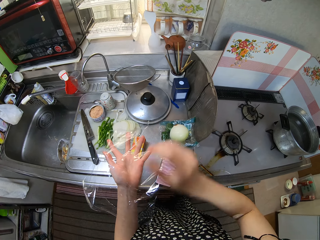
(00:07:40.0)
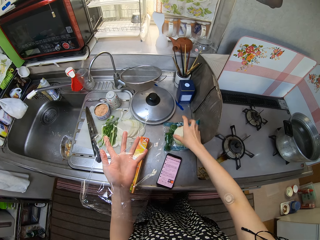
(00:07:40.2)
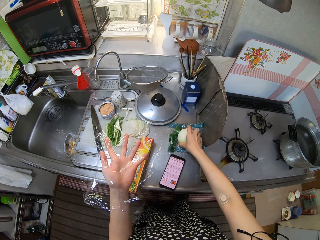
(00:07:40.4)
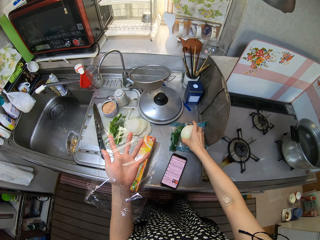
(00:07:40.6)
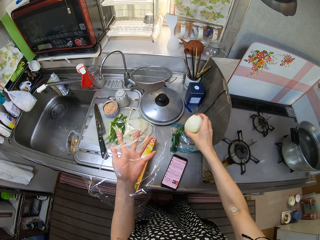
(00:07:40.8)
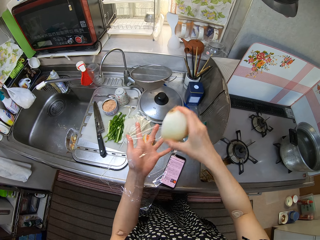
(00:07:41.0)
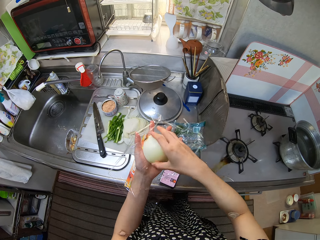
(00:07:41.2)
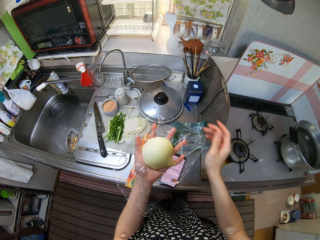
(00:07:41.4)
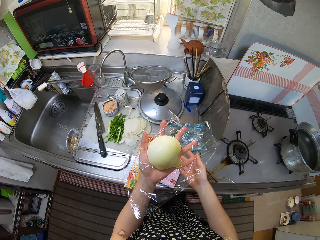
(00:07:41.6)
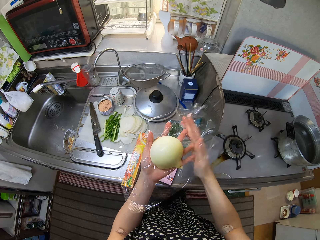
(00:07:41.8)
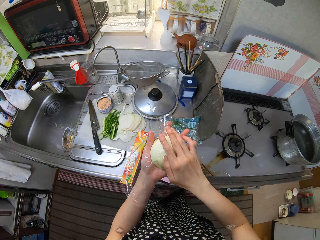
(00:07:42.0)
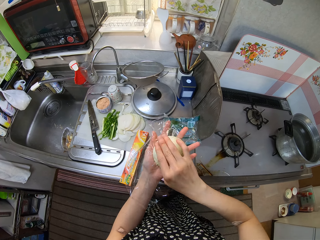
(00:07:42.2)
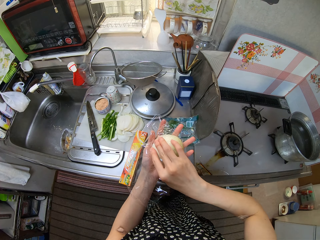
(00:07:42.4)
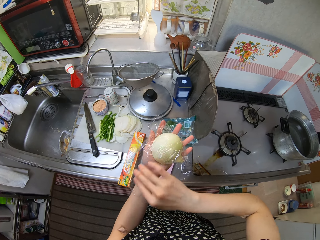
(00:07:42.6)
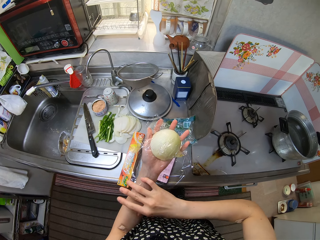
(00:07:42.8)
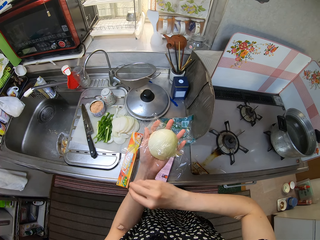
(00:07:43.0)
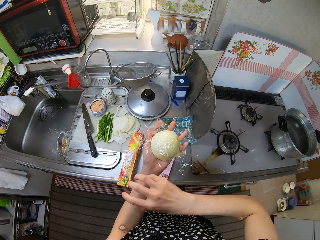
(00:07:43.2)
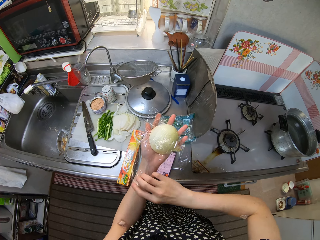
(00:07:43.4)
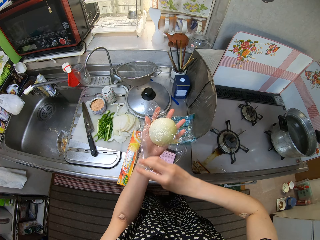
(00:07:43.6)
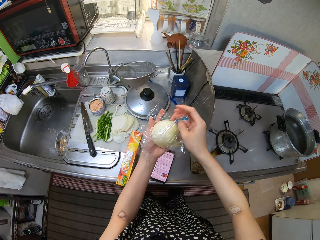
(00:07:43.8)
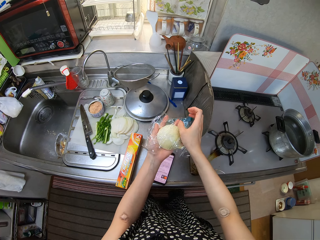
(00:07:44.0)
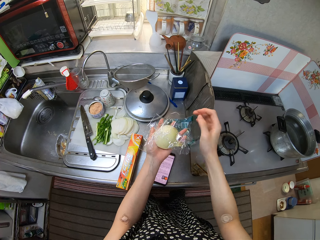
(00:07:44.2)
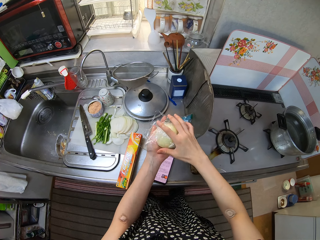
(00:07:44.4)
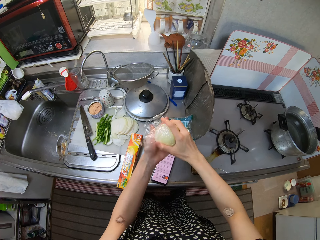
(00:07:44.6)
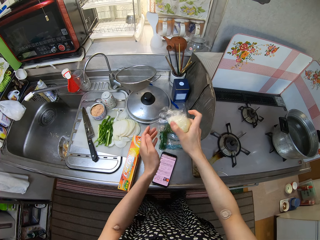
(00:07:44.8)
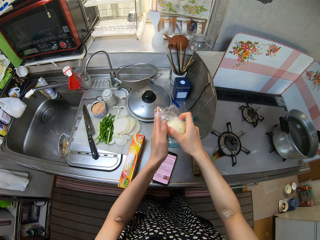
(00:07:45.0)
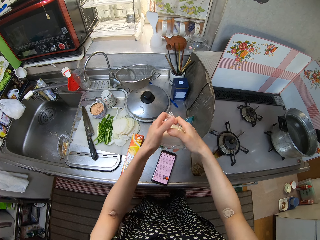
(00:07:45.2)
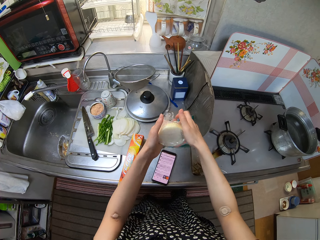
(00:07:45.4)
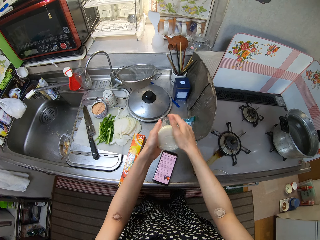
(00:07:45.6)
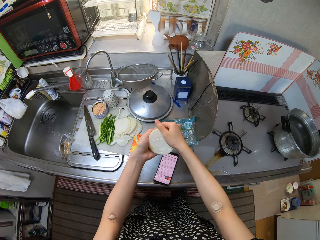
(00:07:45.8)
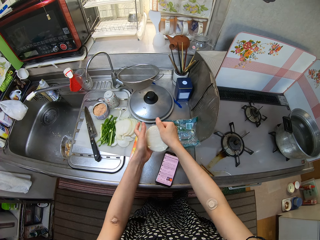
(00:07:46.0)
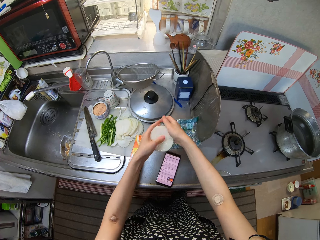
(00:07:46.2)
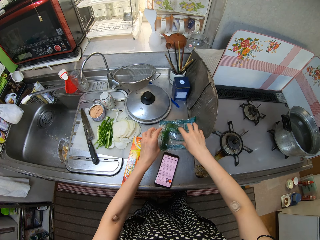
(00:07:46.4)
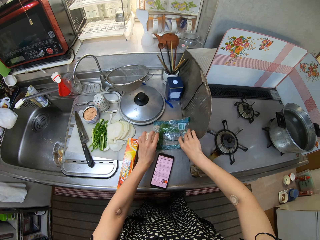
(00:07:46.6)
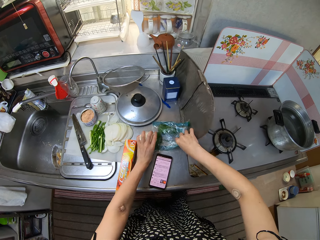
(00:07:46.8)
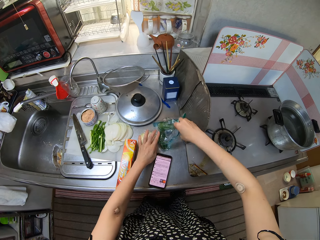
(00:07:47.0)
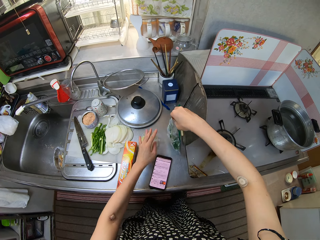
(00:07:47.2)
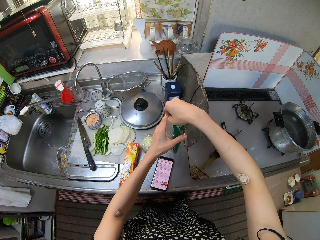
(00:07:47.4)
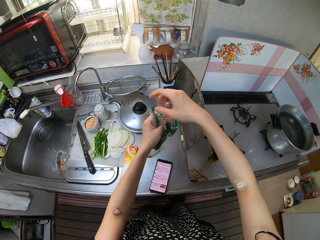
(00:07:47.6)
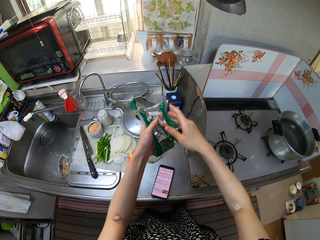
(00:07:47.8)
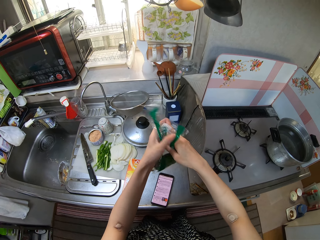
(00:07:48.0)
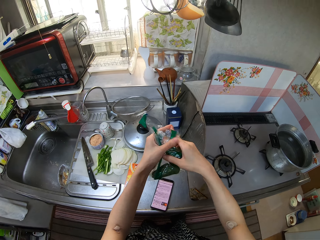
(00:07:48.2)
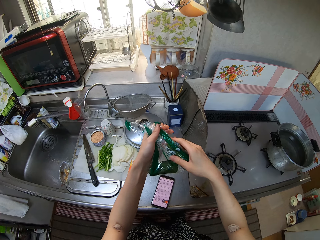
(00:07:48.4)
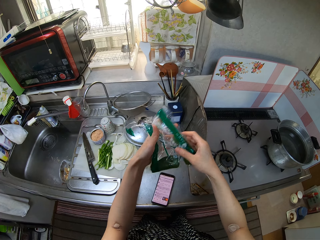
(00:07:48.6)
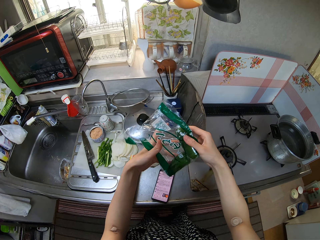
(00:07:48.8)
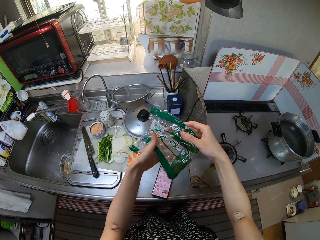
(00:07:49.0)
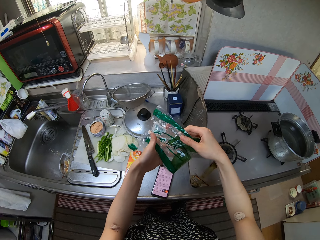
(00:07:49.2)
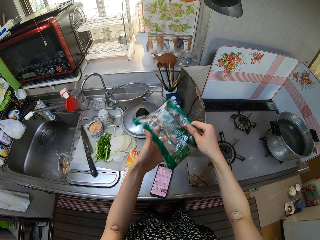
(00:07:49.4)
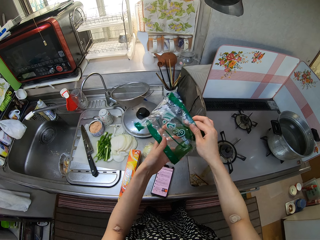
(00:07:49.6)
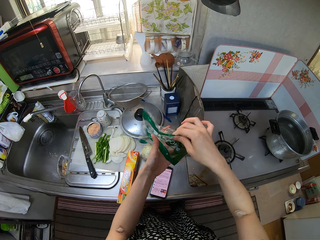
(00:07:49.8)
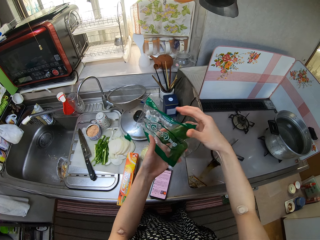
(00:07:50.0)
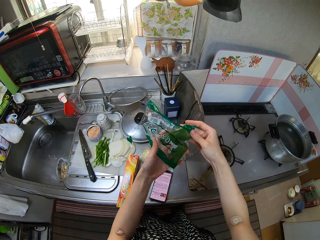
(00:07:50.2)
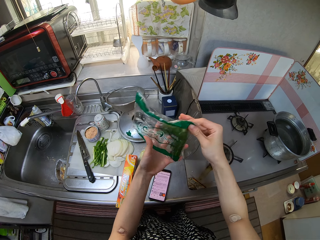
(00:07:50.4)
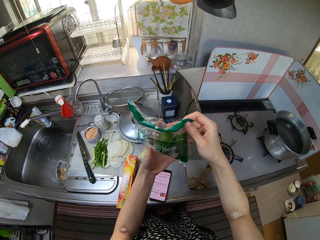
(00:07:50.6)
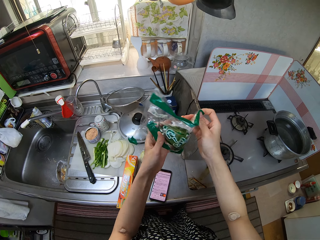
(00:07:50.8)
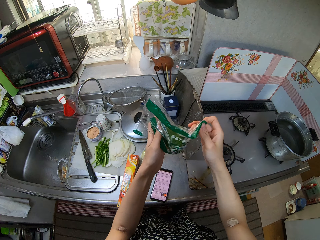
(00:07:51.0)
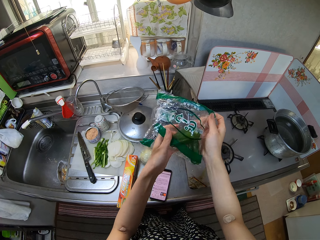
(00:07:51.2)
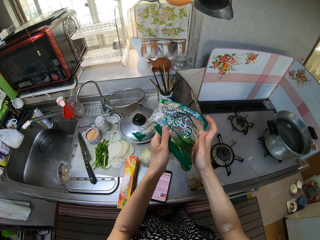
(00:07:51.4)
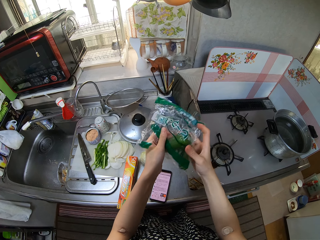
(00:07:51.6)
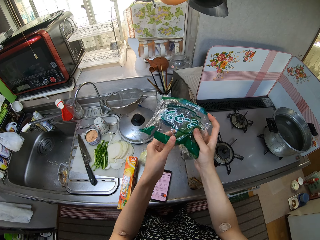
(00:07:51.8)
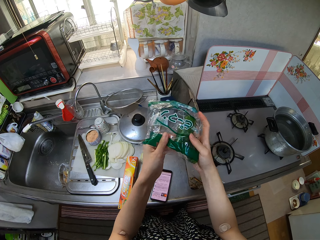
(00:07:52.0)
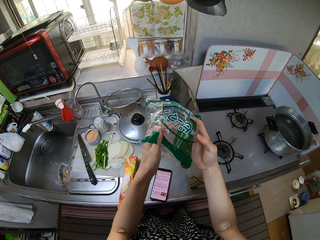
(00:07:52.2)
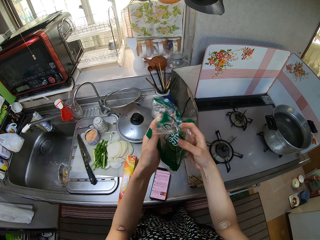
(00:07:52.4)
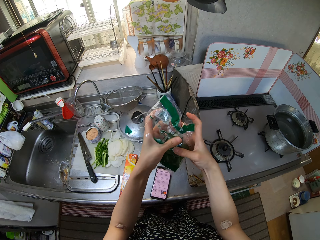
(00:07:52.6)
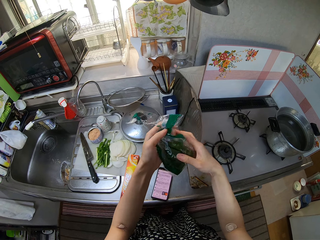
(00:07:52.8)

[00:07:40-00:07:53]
The camera wearer places the cling film wrap on her left palm. She picks the onion from the counter with her right hand. She places the onion on the cling film wrap on her left palm. She wraps the onion with the cling film wrap. She picks the pack of green pepper from the counter with her right hand. She places the wrapped onion on the kitchen top. She folds the green pepper pack and closes the pack of green pepper.

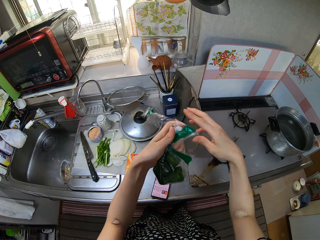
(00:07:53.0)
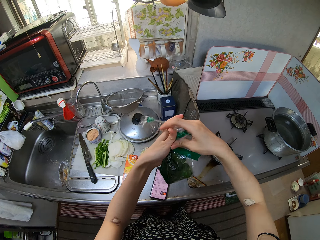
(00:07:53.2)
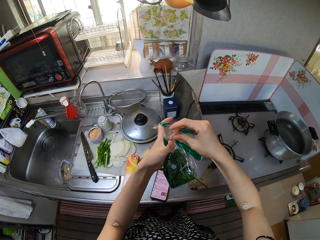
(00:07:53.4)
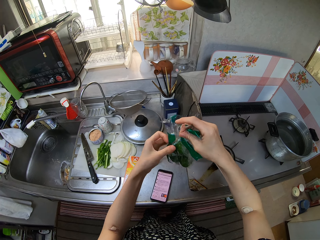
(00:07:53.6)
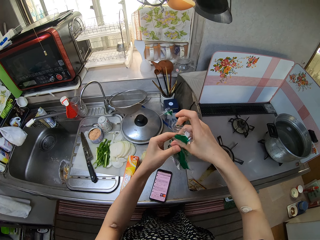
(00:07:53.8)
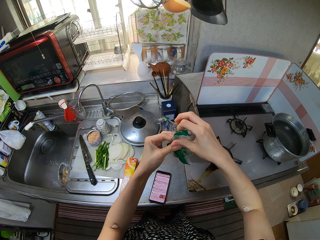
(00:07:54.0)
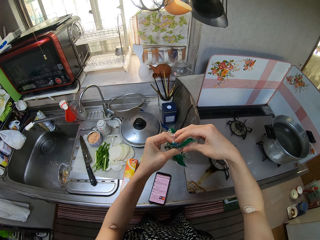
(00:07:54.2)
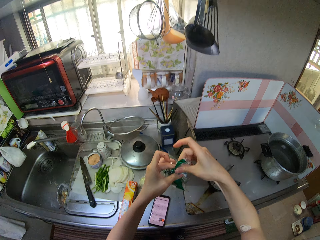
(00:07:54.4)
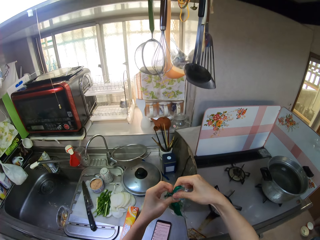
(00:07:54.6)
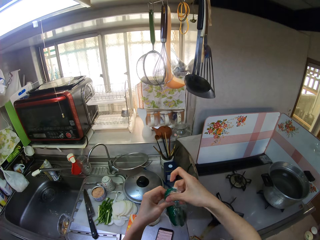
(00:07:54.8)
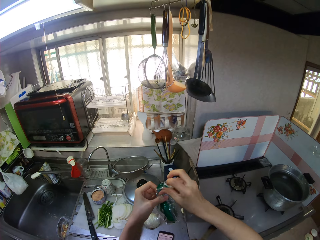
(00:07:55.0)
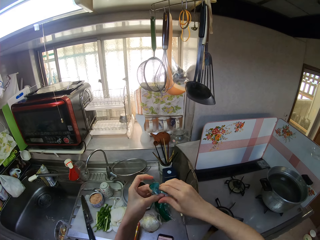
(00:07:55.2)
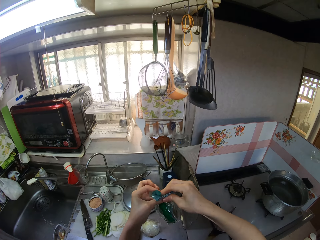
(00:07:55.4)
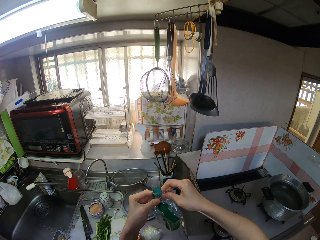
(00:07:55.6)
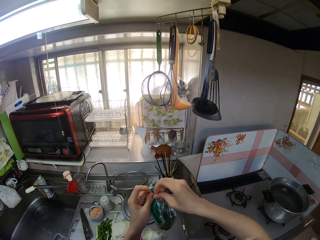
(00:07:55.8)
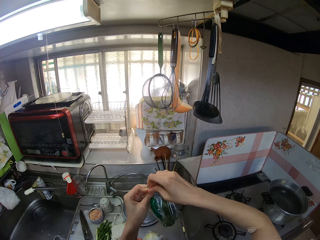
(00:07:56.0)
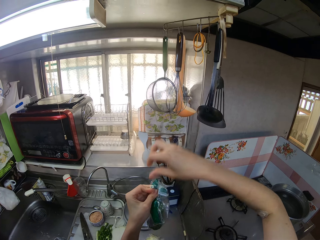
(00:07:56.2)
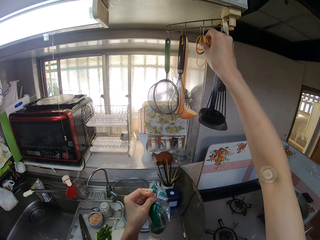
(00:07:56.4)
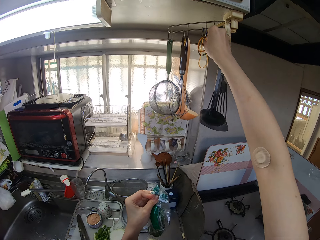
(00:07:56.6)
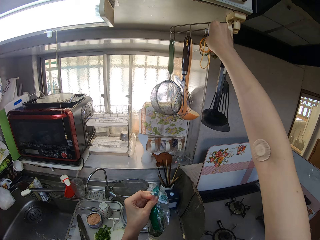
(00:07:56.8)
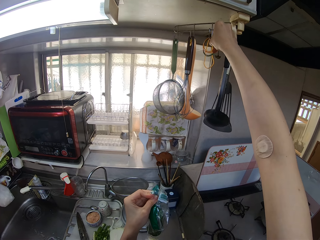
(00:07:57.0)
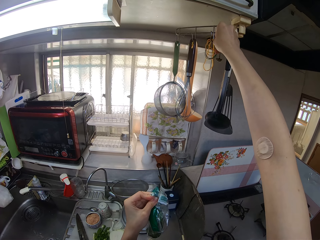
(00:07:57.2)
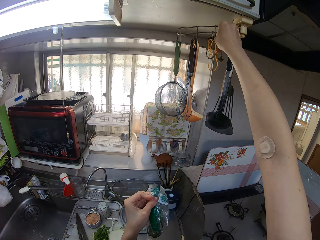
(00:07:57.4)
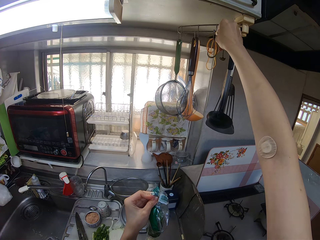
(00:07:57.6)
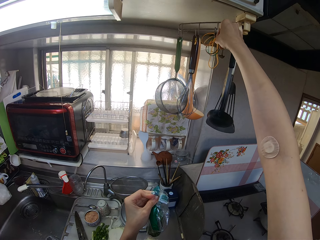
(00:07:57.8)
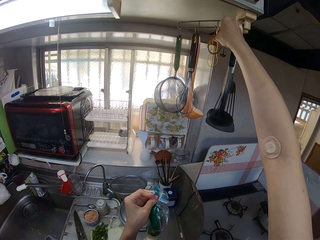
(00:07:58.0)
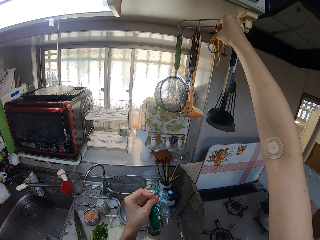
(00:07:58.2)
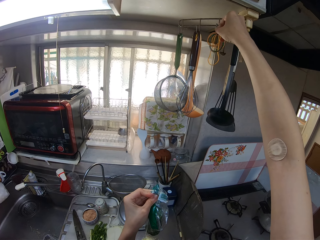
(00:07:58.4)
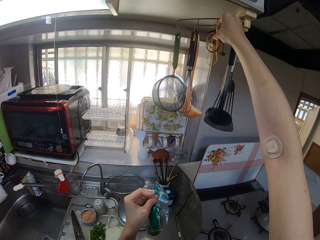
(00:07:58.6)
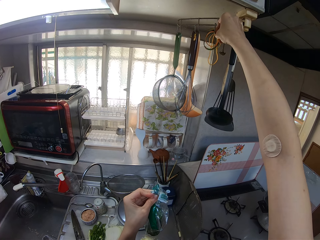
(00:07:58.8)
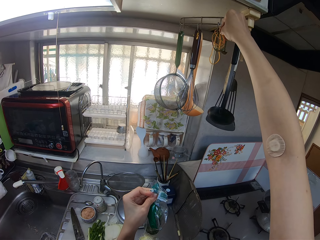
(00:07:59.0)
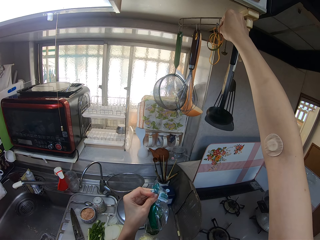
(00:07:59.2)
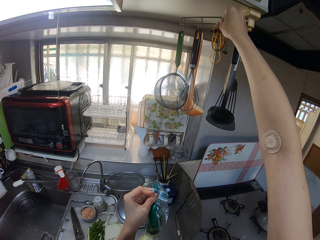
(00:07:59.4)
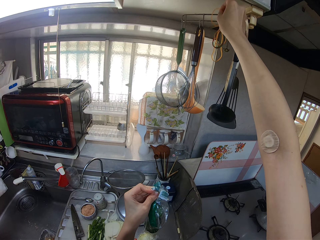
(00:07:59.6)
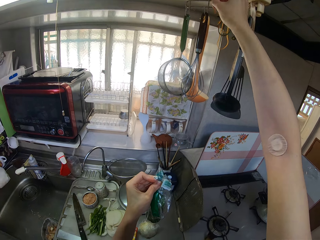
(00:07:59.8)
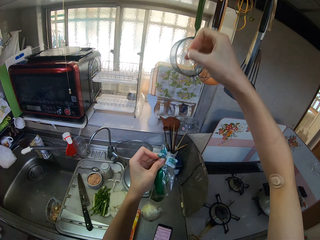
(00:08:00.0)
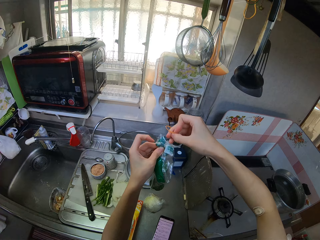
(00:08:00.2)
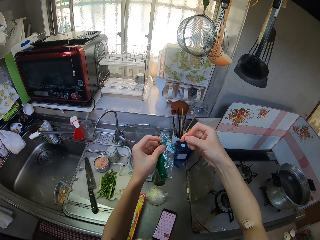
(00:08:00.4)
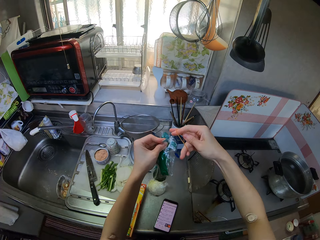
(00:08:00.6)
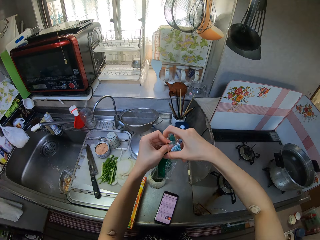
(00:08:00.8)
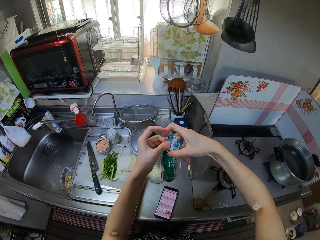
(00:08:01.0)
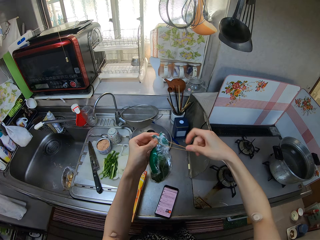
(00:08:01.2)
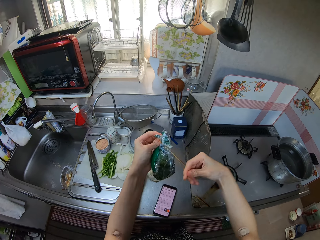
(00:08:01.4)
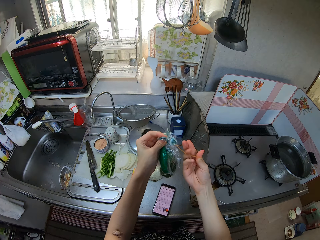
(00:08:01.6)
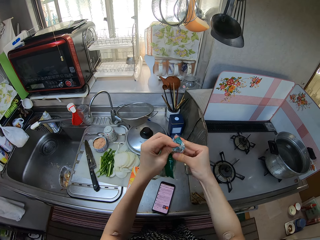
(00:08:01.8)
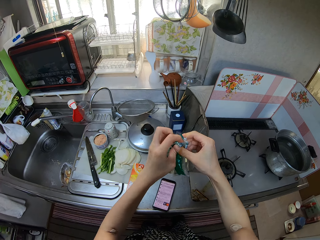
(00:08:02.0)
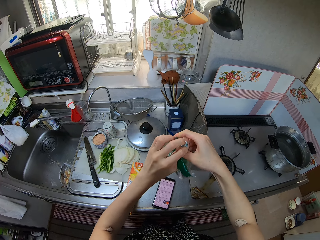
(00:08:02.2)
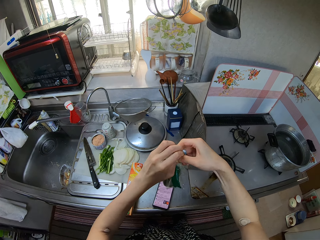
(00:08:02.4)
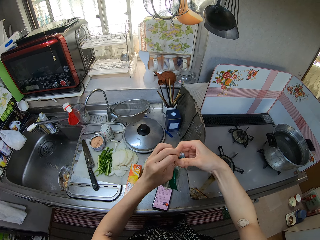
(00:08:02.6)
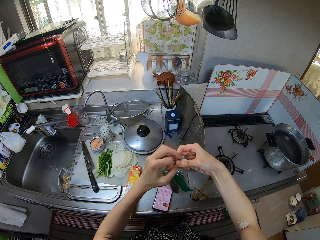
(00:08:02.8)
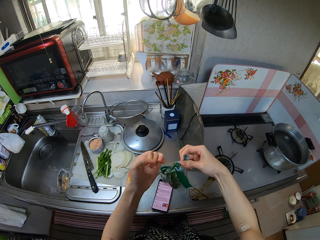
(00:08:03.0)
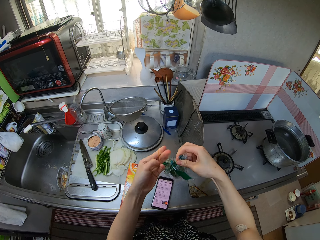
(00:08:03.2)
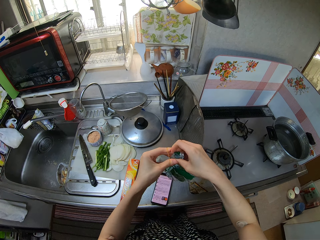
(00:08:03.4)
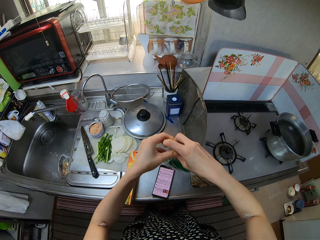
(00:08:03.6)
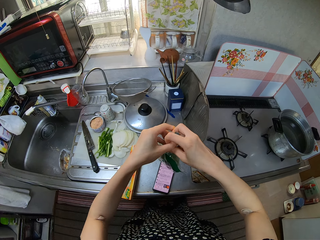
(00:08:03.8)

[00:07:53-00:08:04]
The camera wearer picks a rubber band from the rack with her right hand. She ties the pack of green pepper with the rubber band and puts the rubber band on the green pepper pack.
